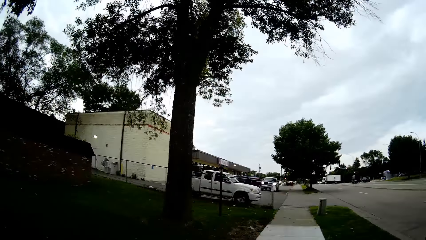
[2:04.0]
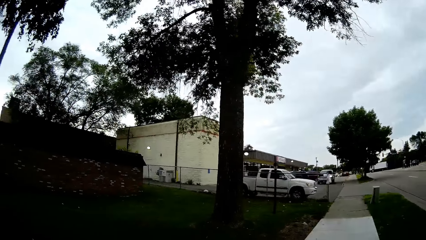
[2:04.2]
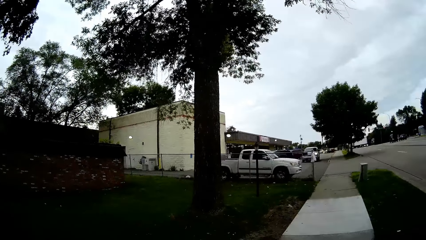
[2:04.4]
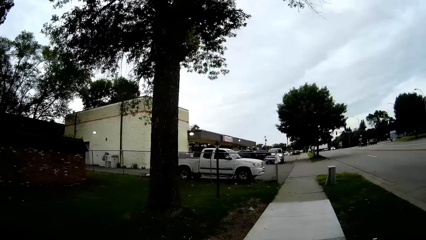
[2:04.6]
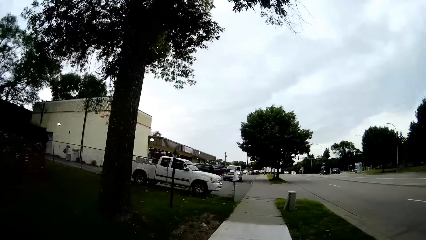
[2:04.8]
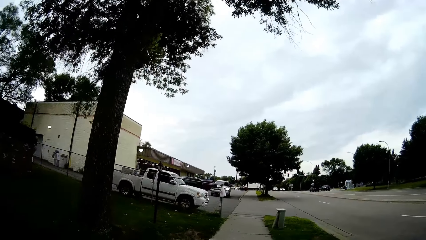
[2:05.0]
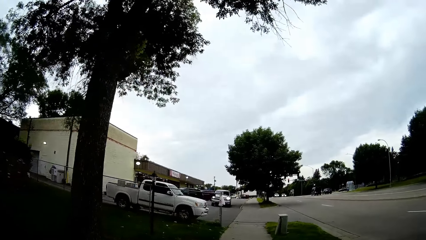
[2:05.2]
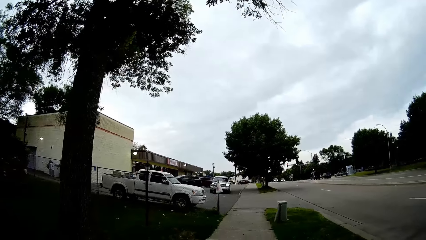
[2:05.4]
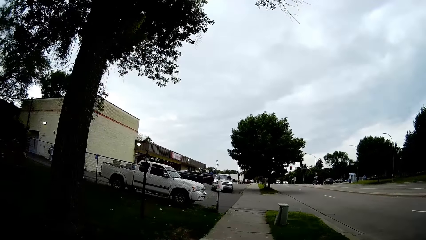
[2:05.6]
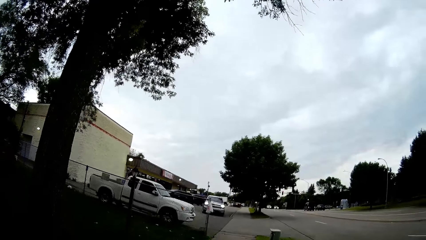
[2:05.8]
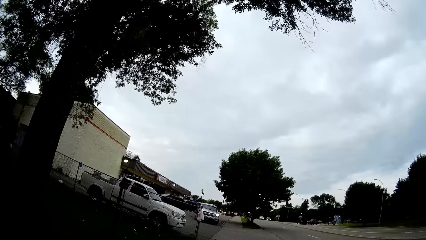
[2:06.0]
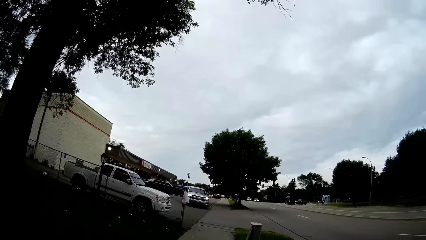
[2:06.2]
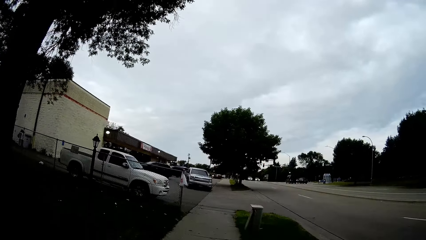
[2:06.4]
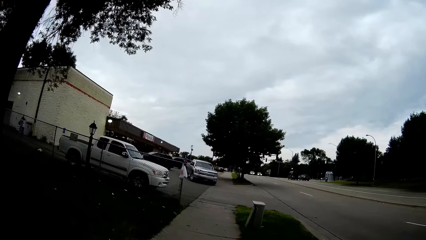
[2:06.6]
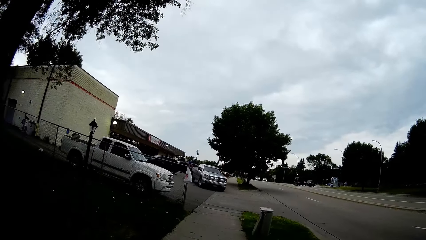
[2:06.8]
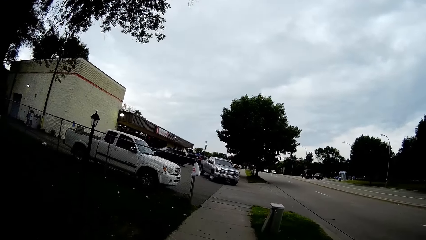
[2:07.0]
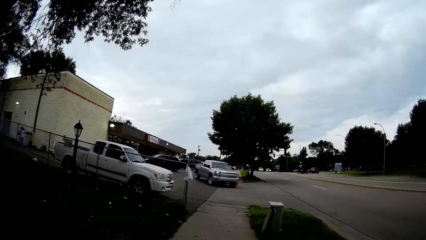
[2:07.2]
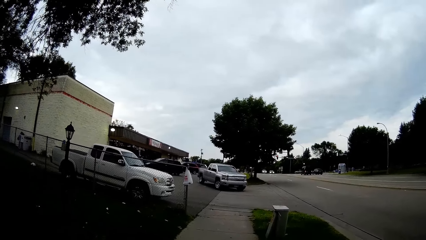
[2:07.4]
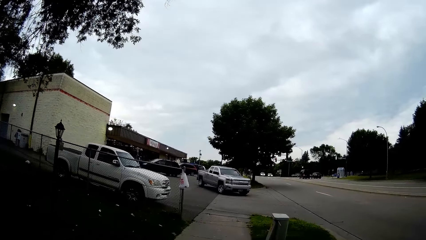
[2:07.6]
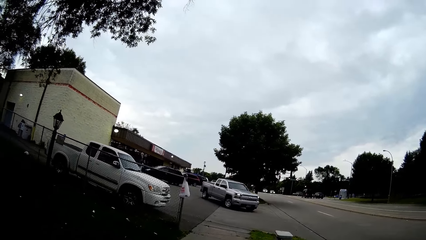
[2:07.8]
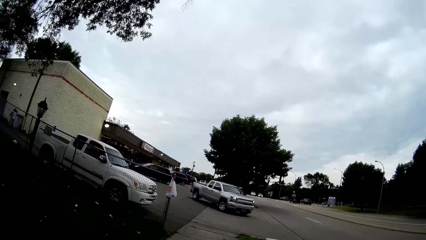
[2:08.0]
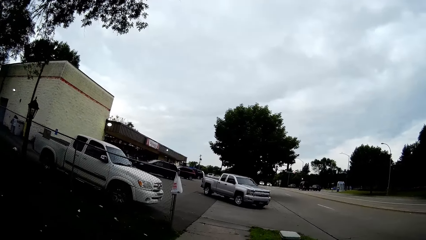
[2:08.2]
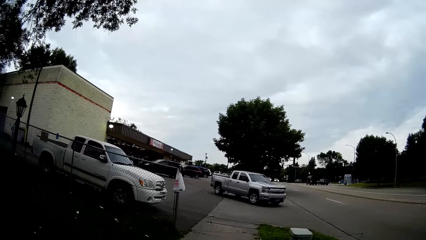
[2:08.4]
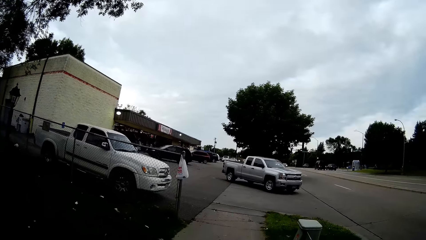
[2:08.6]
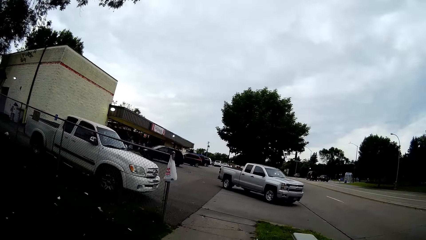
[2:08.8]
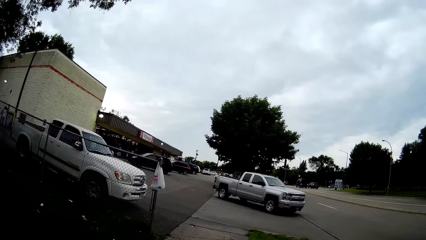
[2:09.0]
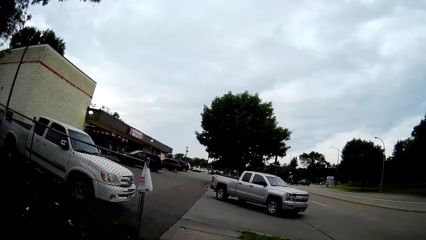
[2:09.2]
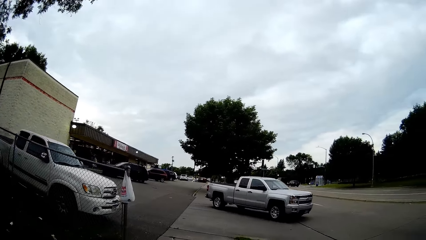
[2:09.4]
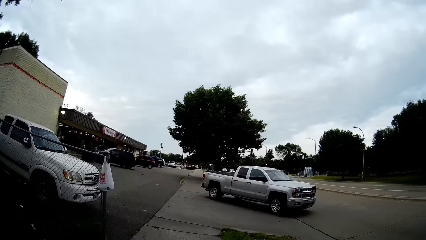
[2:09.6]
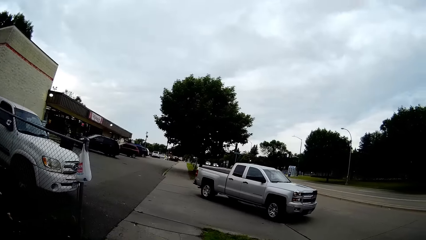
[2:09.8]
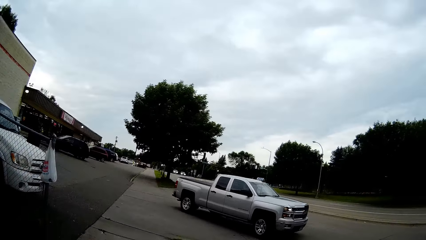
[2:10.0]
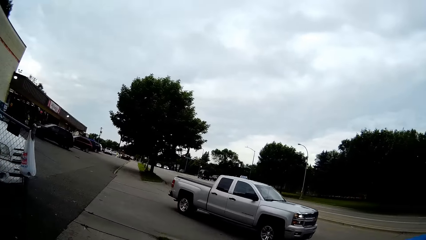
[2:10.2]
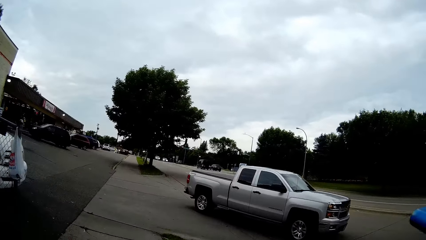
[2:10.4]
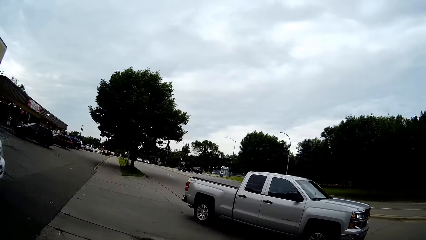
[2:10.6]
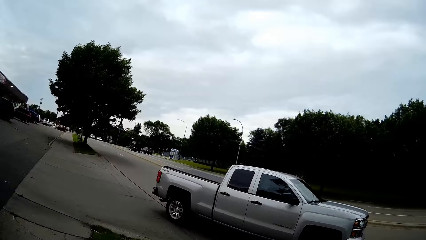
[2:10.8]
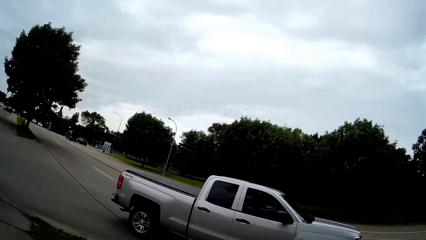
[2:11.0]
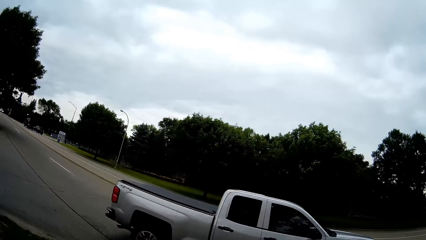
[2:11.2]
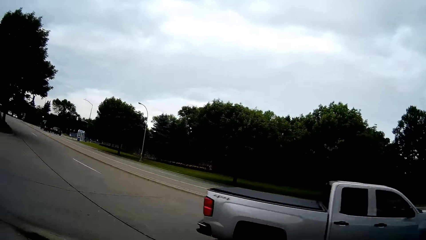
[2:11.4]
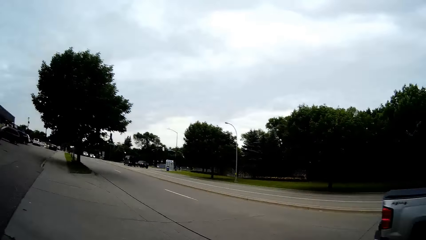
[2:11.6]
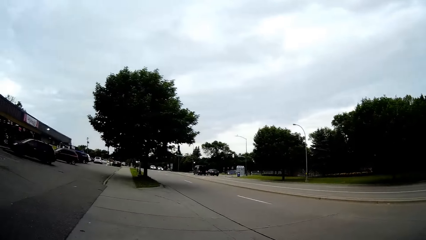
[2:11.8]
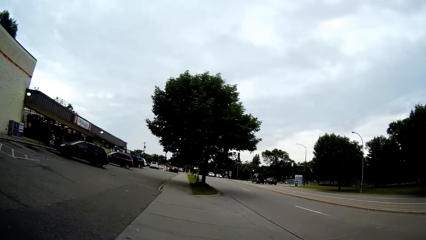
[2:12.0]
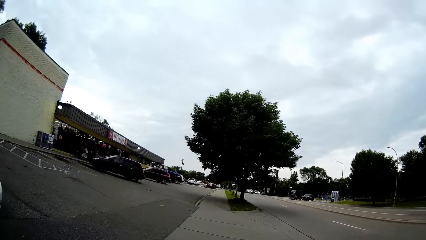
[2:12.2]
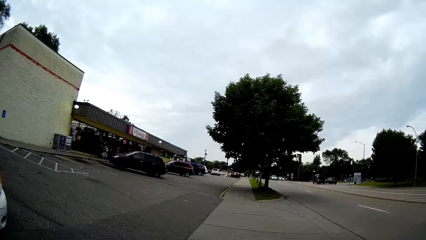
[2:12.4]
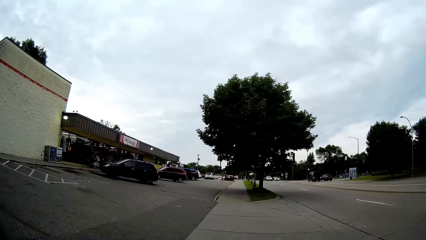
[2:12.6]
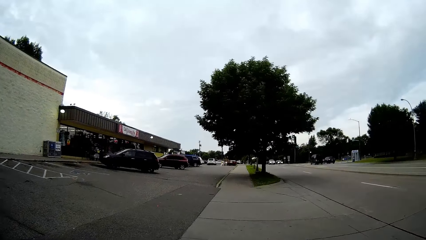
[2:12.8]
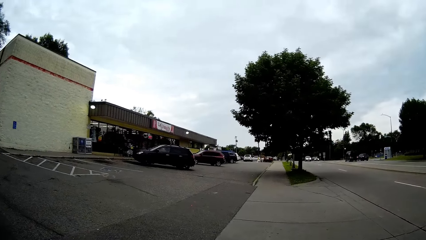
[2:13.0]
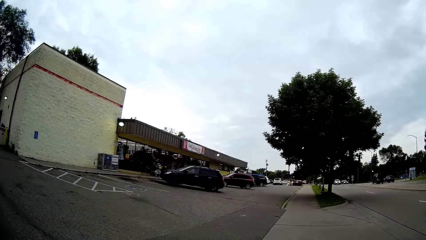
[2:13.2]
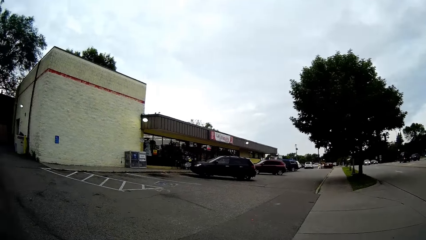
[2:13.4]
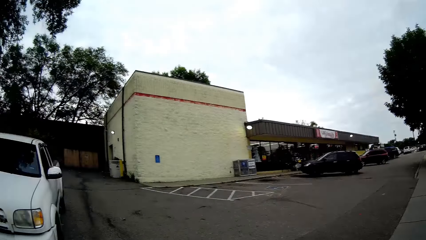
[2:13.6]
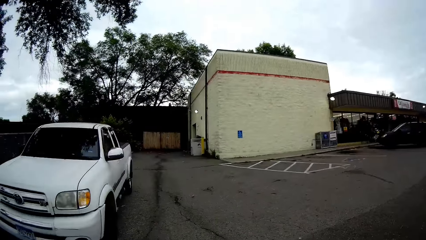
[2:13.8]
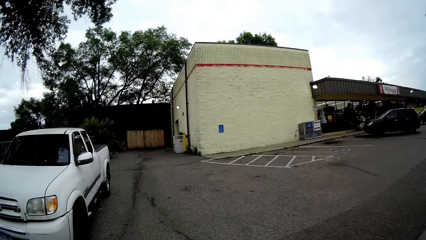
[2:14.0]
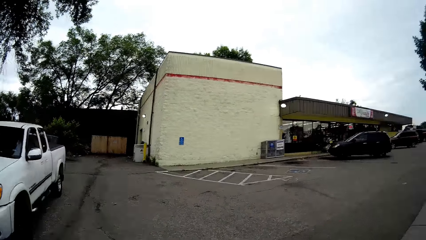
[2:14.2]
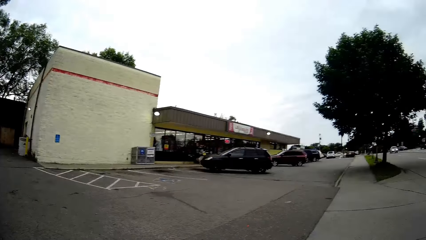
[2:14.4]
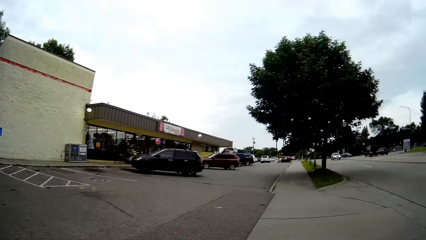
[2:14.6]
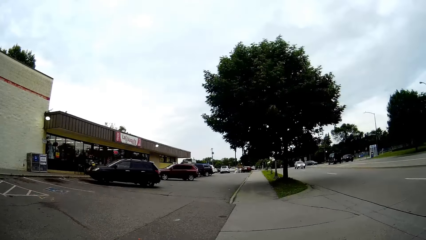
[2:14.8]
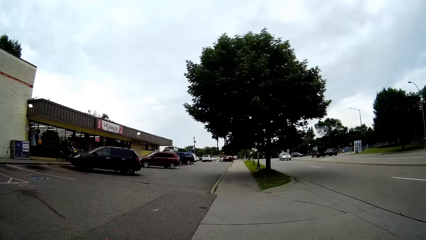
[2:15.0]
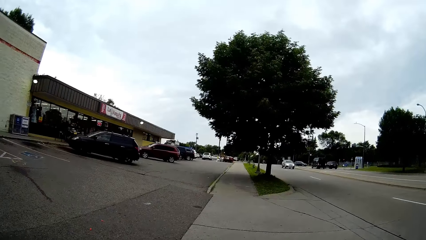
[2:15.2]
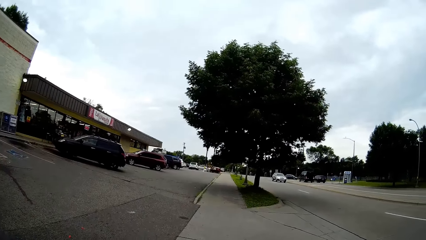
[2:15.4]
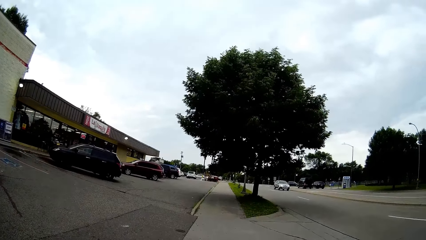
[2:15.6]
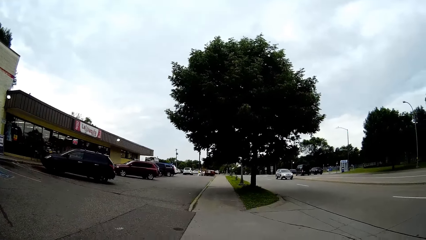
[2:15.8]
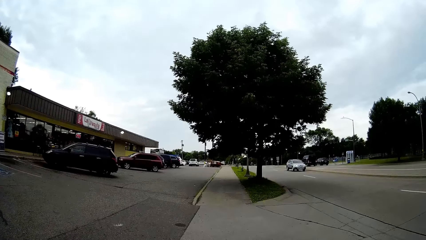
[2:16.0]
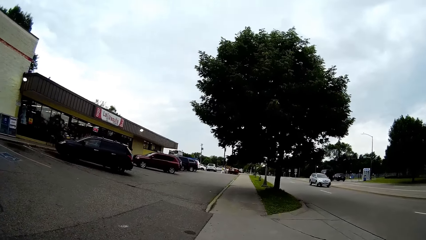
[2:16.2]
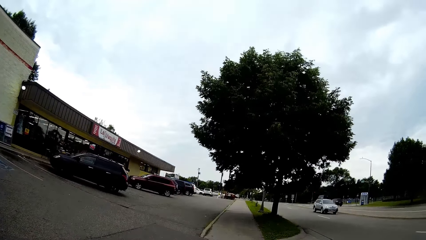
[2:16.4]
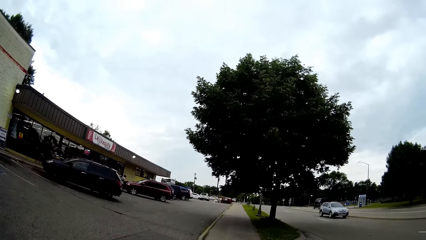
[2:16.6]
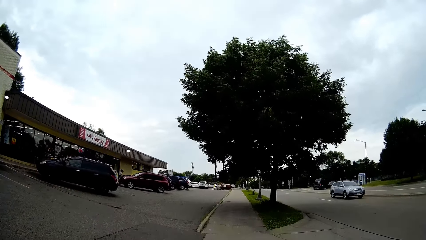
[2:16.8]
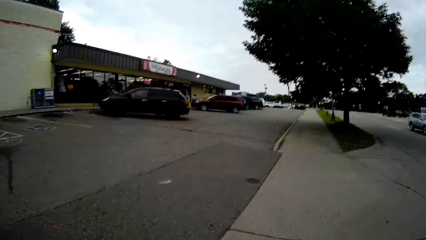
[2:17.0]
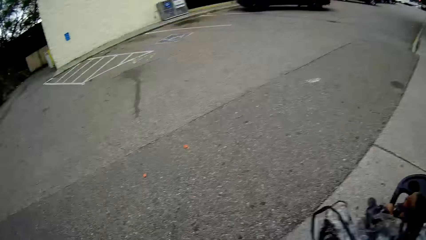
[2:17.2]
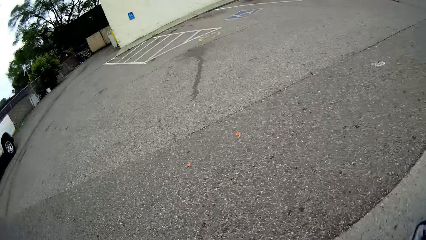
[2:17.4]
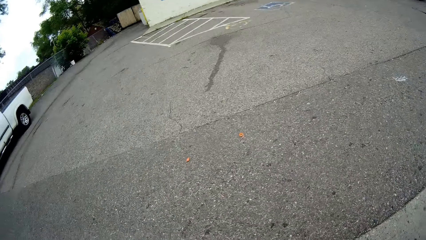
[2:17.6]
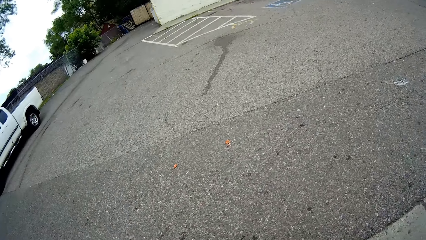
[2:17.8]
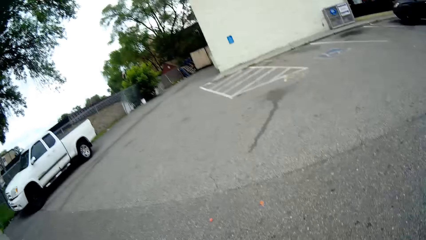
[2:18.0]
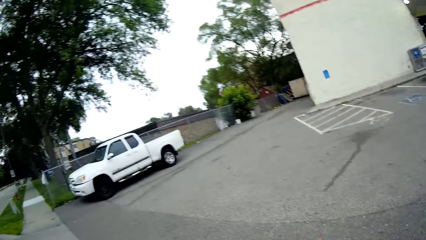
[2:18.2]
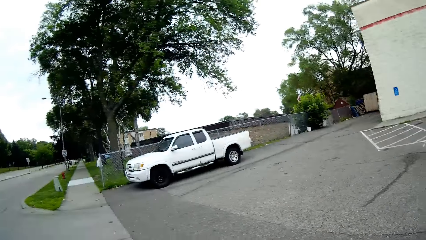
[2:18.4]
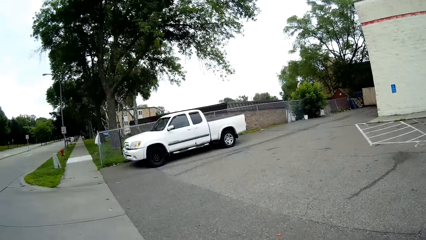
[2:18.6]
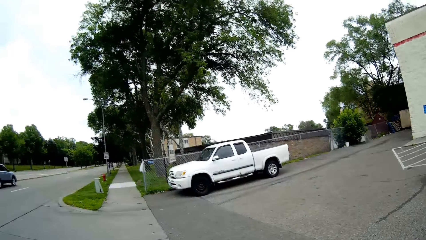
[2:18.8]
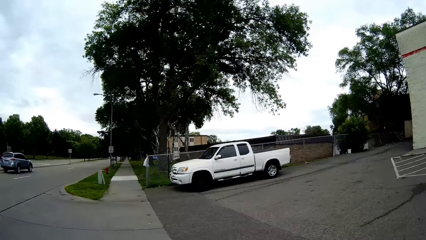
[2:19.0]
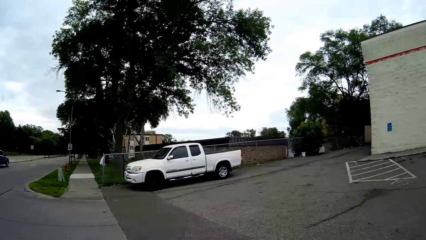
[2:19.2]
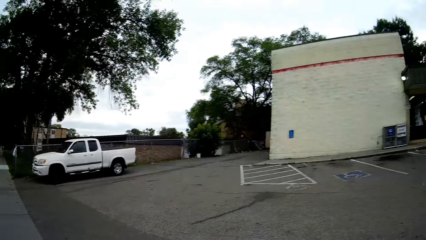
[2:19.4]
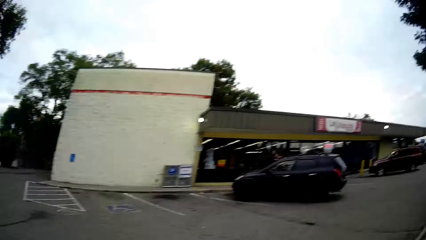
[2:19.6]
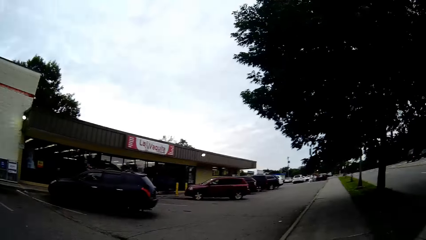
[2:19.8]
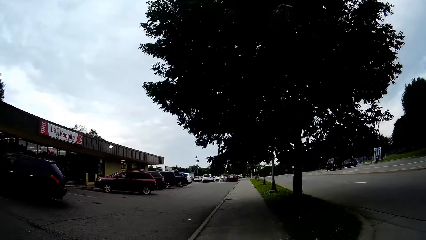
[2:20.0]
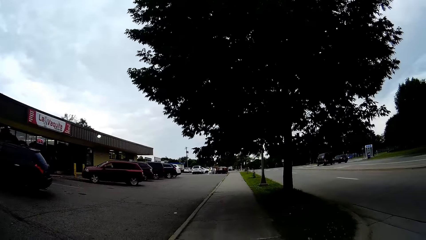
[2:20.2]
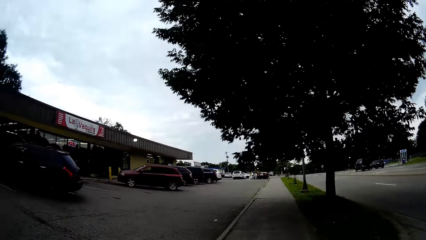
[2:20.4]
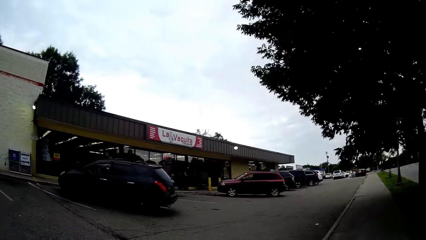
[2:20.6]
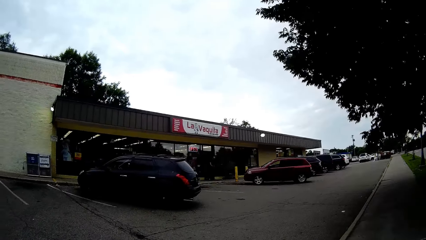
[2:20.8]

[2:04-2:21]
A grey pickup drives by the camera wearer. The camera wearer walks past a white pickup. They talk to the boy. An SUV drives past the camera wearer. The boy converses with the camera wearer.
